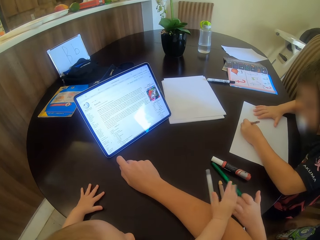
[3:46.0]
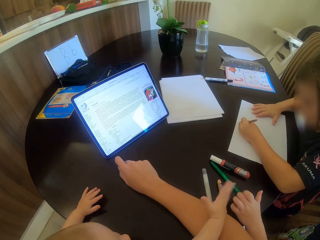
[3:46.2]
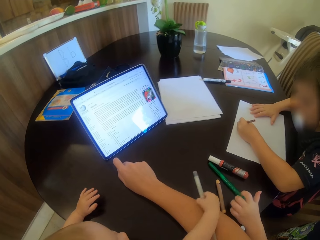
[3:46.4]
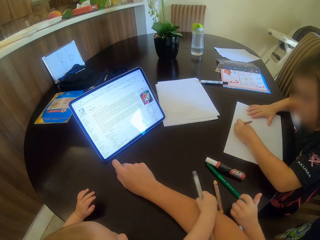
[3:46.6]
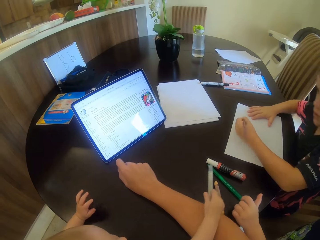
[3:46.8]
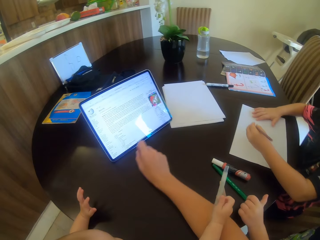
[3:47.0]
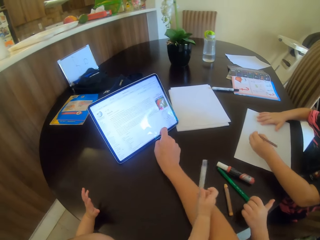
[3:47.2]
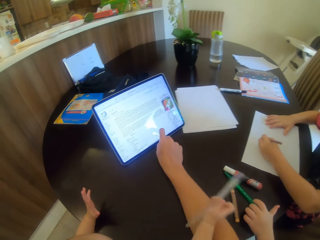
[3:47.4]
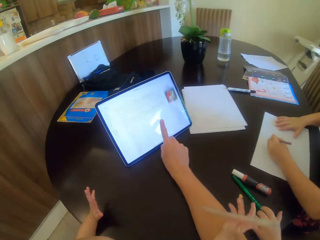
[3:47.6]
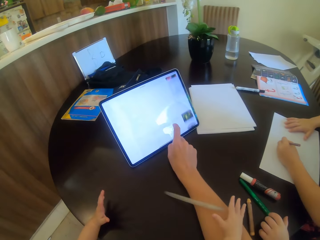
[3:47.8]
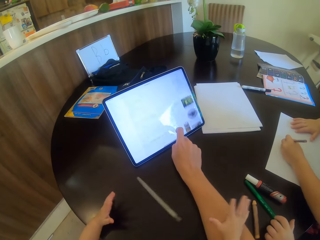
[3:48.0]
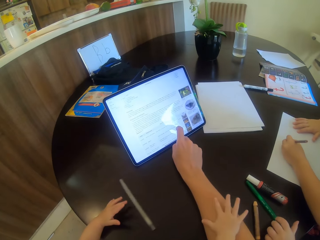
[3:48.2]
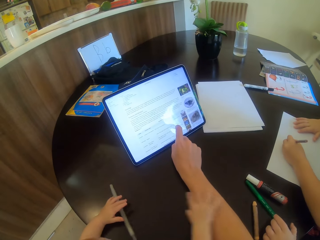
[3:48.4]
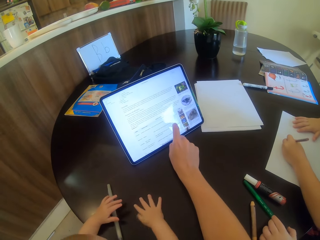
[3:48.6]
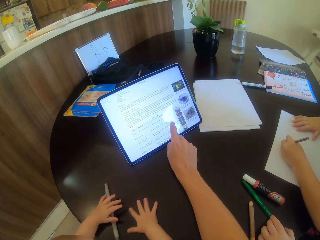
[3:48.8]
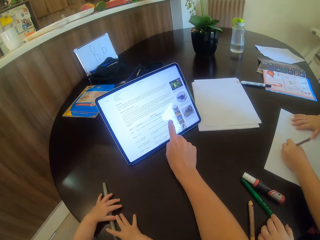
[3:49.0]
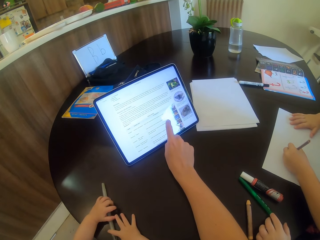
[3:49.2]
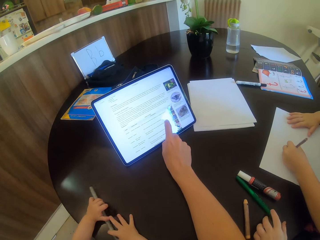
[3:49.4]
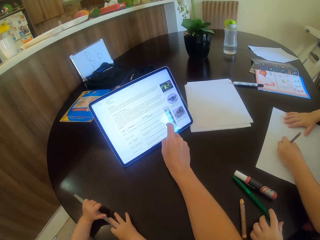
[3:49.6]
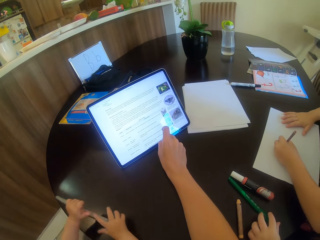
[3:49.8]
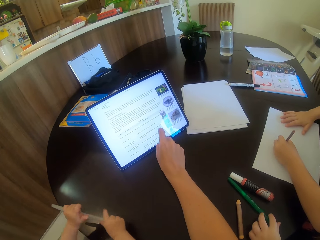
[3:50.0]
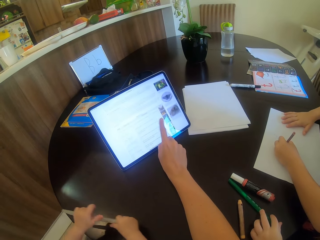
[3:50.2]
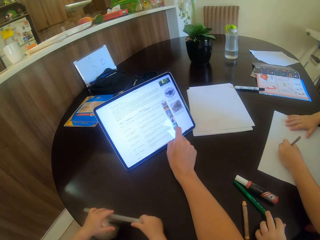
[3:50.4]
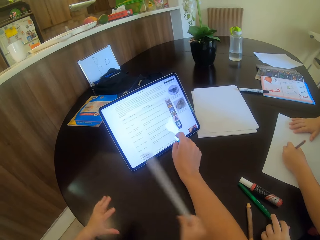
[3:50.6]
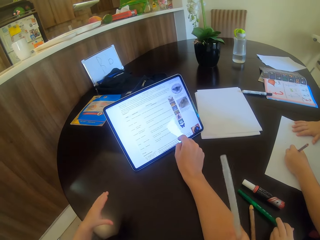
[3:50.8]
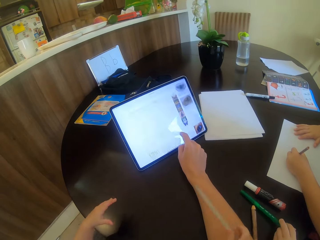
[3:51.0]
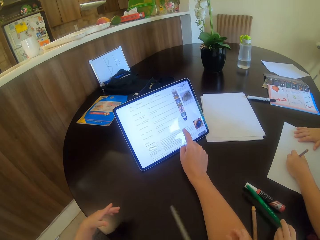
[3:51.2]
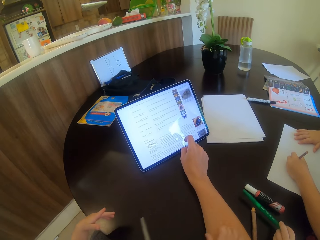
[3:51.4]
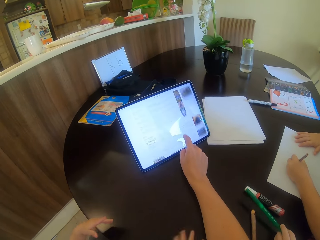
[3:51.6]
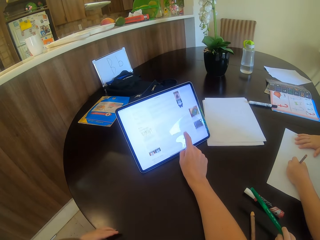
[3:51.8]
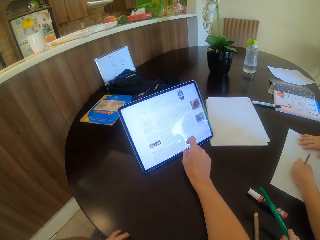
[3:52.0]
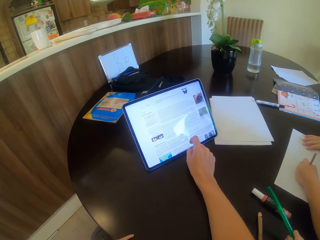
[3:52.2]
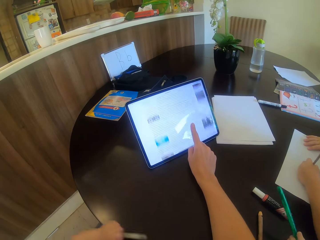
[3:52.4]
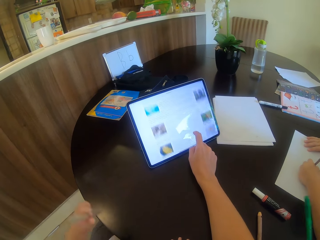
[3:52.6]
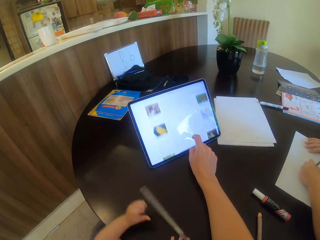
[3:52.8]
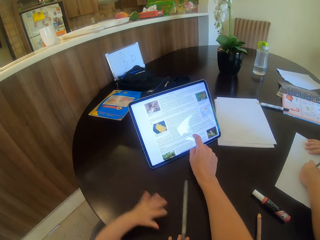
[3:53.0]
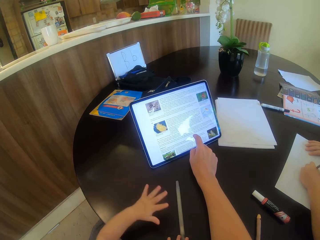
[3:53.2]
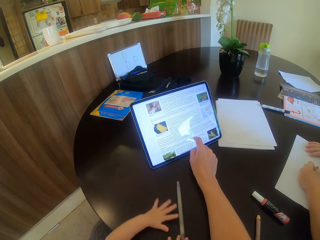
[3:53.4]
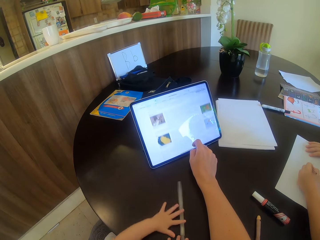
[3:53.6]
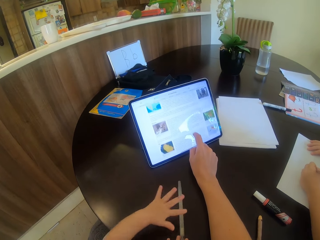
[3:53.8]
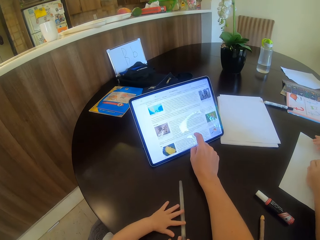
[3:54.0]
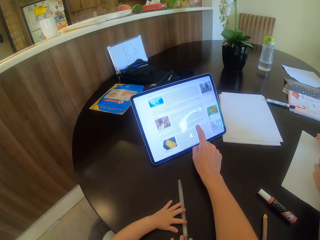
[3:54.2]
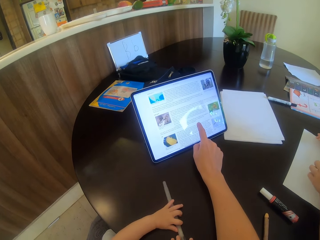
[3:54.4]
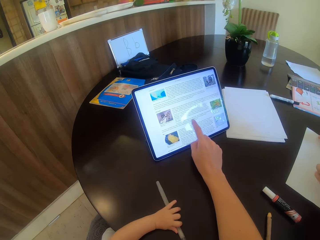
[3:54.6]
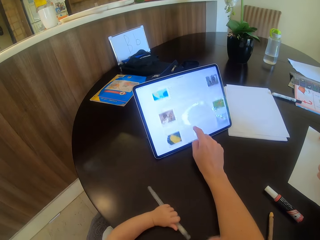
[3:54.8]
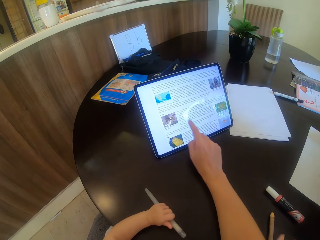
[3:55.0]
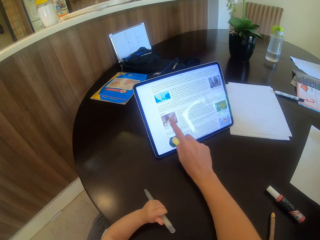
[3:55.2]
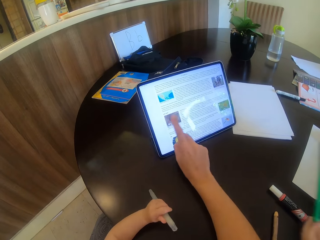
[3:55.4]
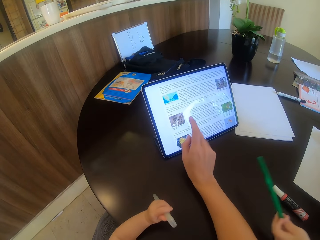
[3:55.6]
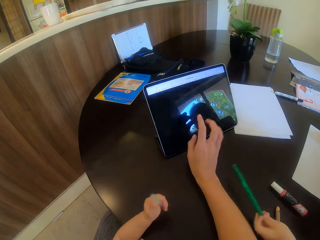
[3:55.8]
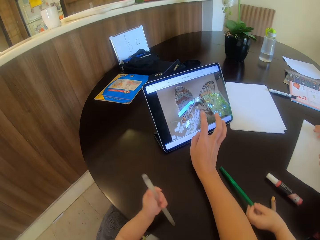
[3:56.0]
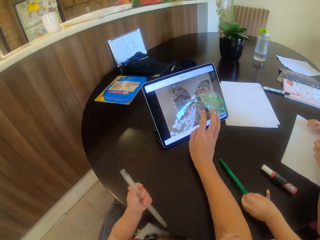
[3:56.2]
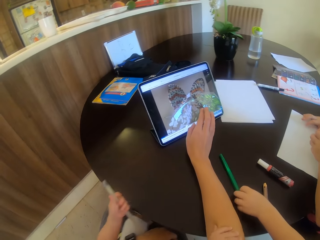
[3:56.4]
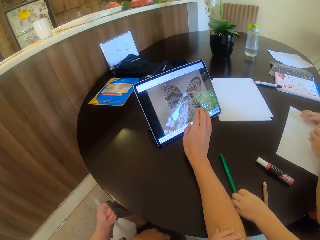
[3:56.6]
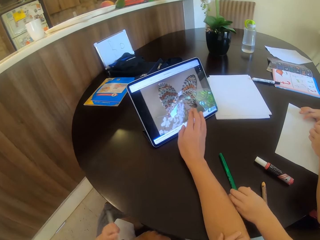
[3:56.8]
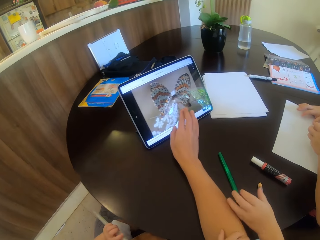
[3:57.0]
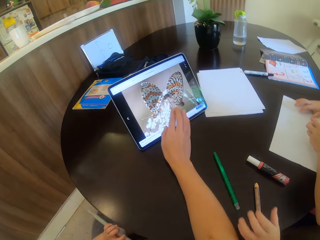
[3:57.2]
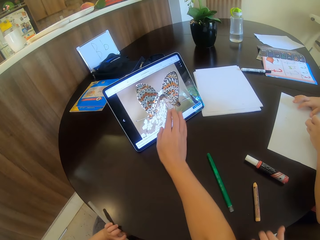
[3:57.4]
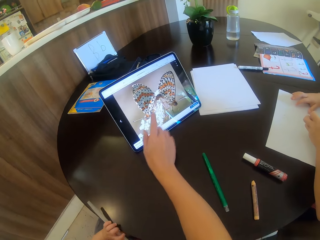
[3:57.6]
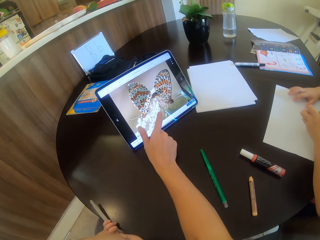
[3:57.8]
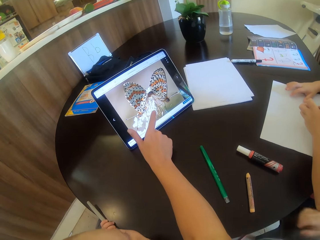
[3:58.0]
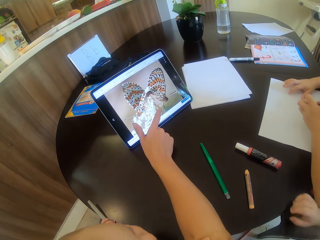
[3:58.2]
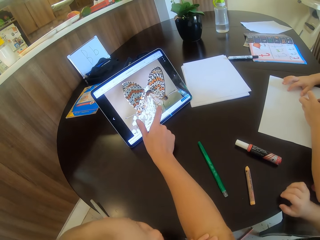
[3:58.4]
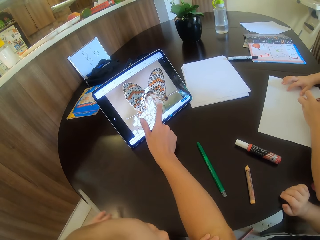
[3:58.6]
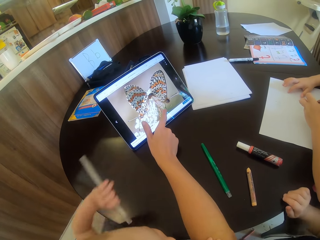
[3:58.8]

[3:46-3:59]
The camera wearer scrolls on the tablet. A child holds the pen. The child taps his hand on the table. Another child puts down the pen.

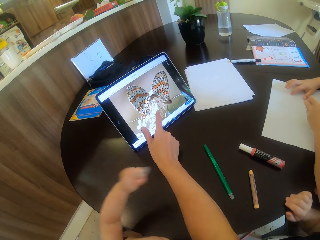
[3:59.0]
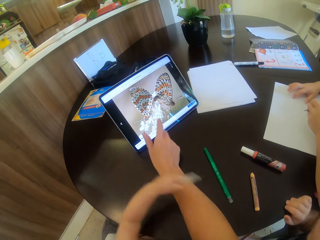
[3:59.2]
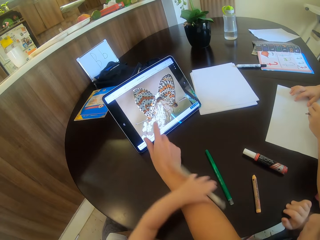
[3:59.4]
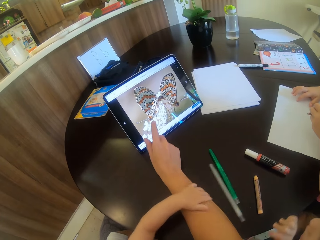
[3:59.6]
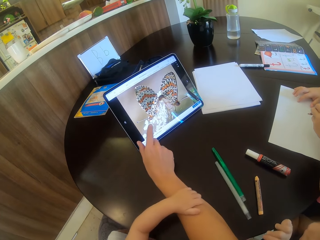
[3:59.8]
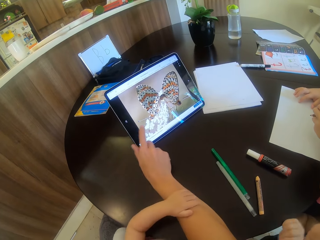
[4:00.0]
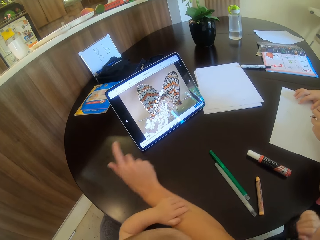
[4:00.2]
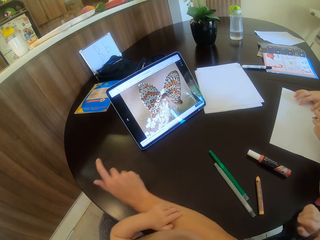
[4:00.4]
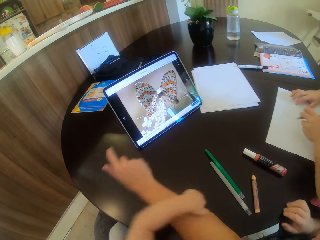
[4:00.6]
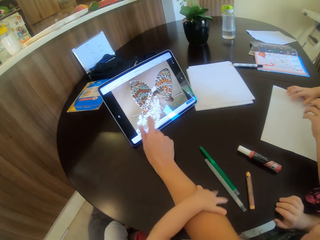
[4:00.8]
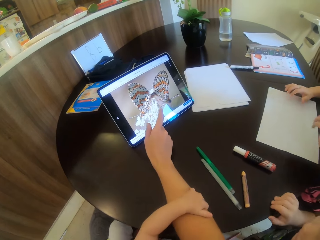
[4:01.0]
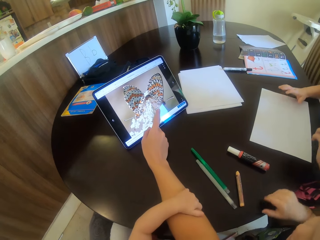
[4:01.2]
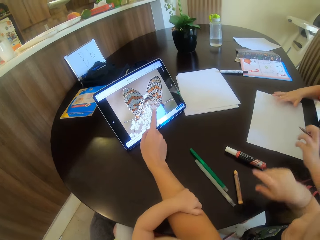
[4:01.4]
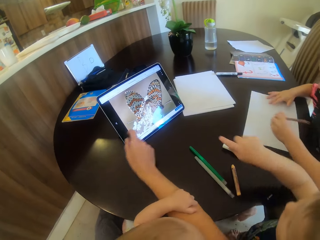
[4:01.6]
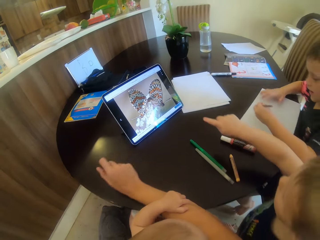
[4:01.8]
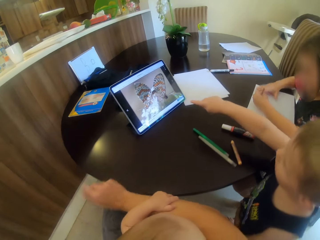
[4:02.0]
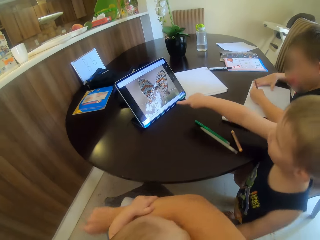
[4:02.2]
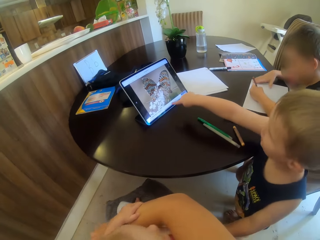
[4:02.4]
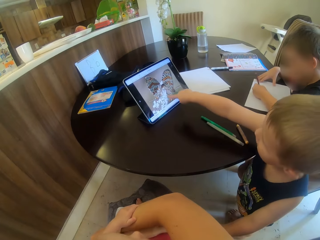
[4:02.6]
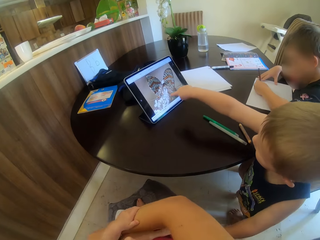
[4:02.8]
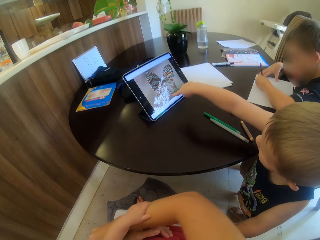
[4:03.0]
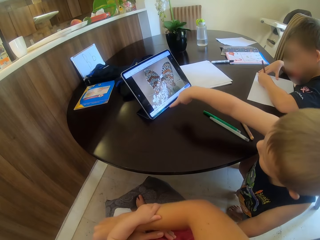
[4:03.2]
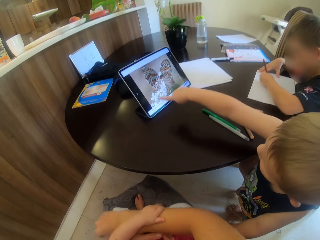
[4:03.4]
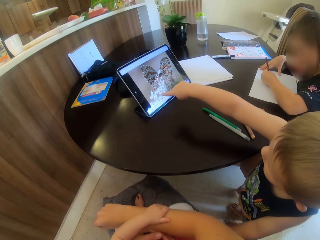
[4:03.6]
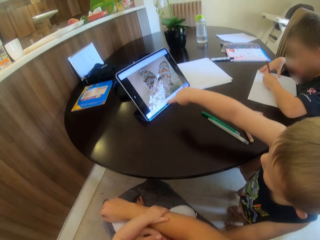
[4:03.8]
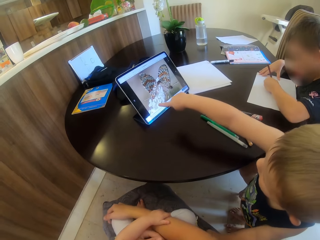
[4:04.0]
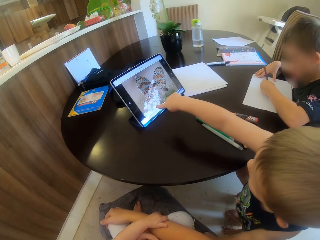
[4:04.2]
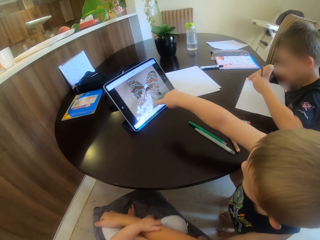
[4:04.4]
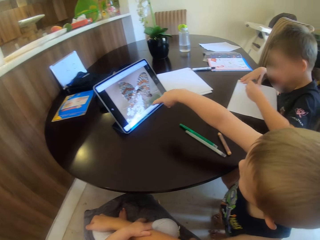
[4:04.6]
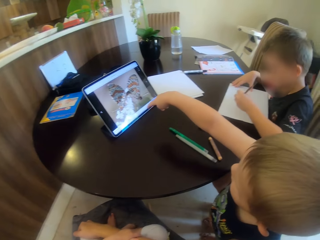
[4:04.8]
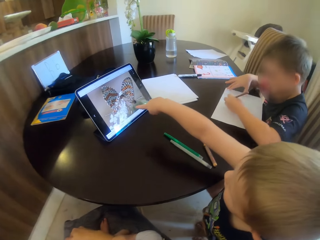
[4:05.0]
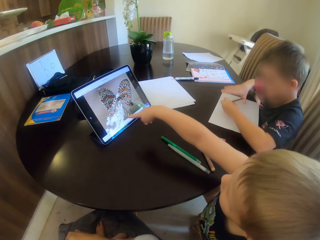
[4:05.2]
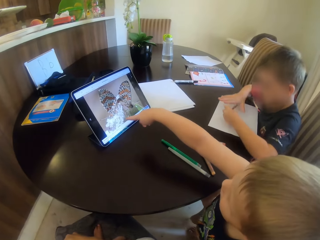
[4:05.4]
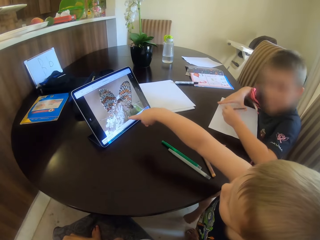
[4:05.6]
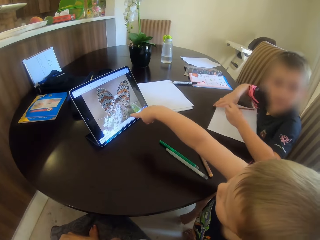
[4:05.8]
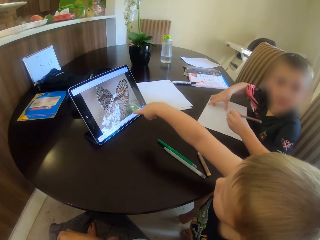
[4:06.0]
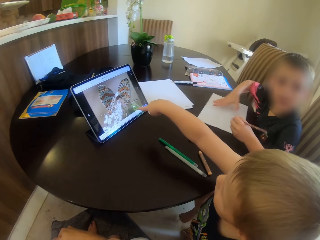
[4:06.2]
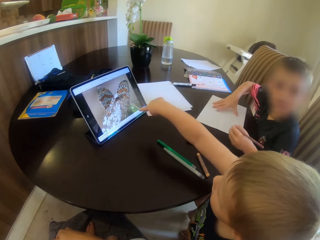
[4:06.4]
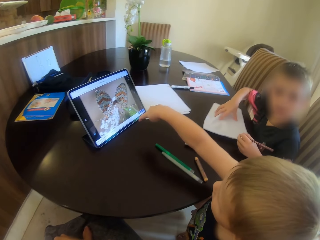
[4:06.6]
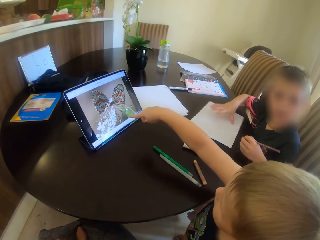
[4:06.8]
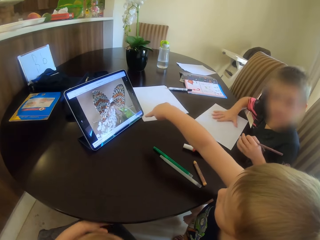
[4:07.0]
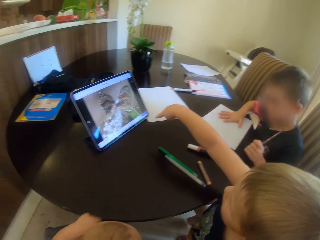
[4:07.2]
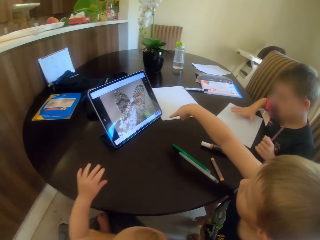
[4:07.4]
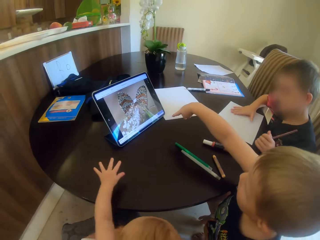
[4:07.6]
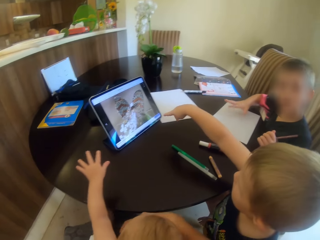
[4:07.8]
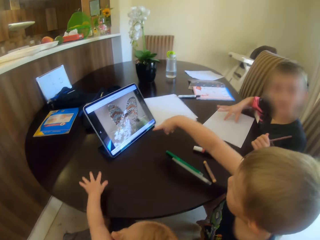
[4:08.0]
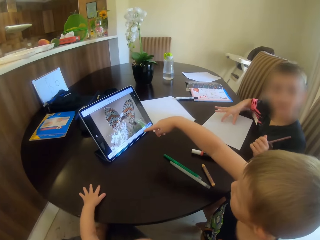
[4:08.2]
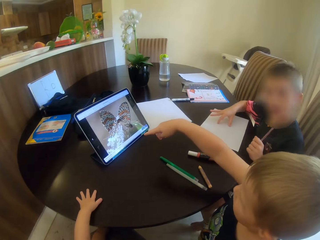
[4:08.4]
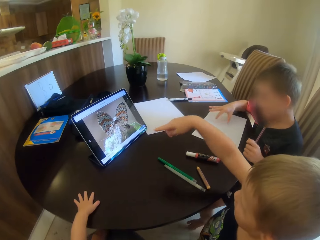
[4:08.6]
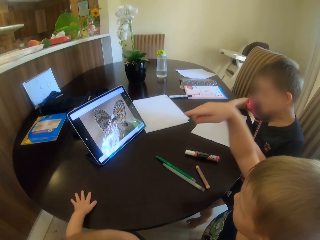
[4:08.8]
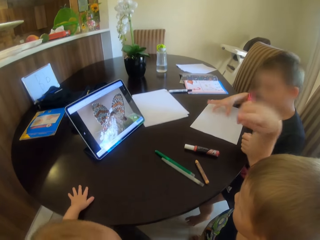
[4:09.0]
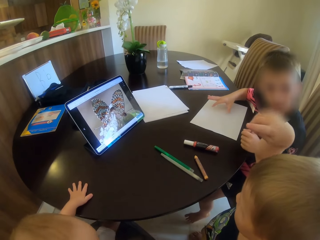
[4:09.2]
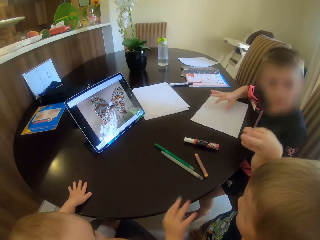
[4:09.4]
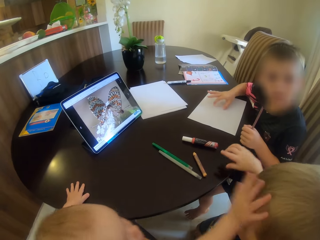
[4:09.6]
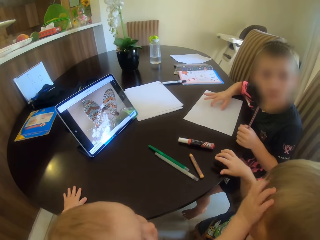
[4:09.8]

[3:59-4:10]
The camera wearer gestures with his hand. A child puts down the pen. Another child points at the tablet. A third child writes on the paper.
